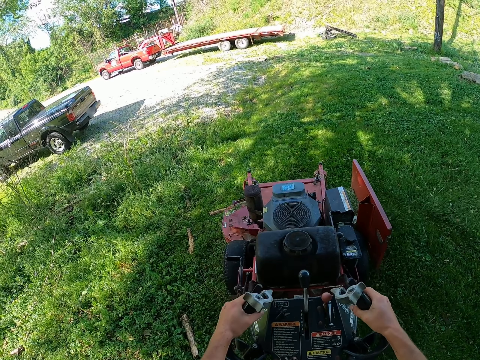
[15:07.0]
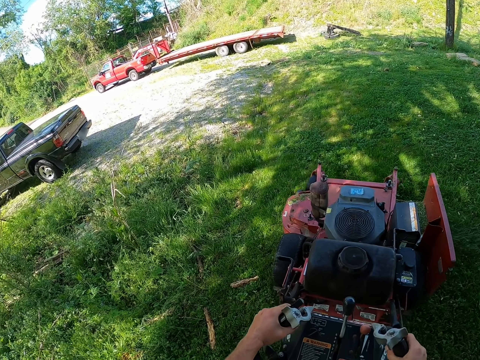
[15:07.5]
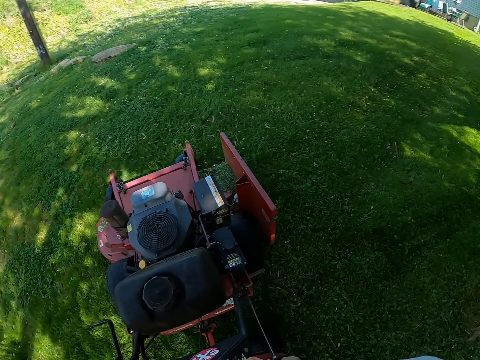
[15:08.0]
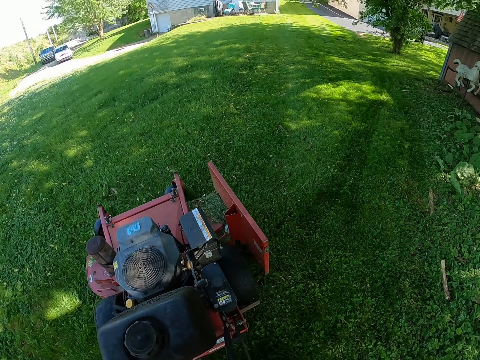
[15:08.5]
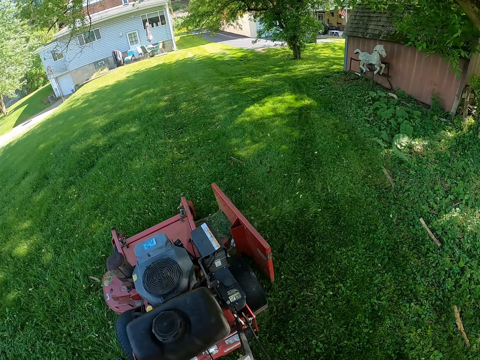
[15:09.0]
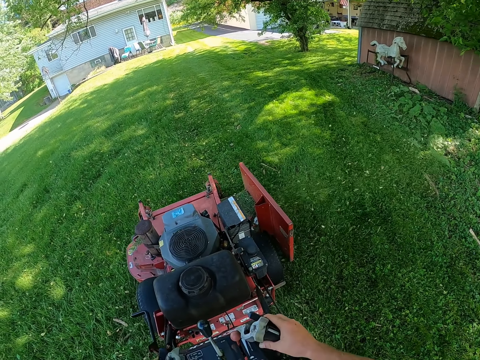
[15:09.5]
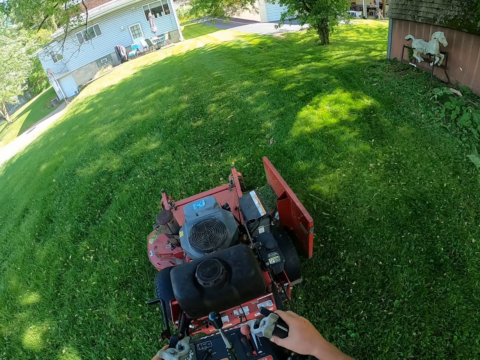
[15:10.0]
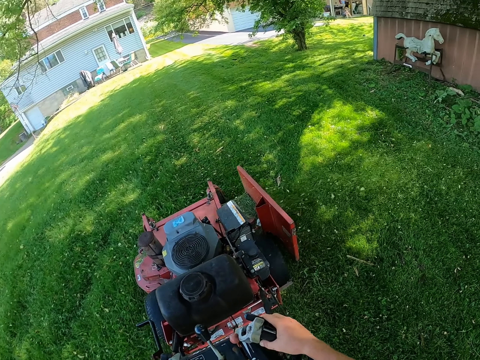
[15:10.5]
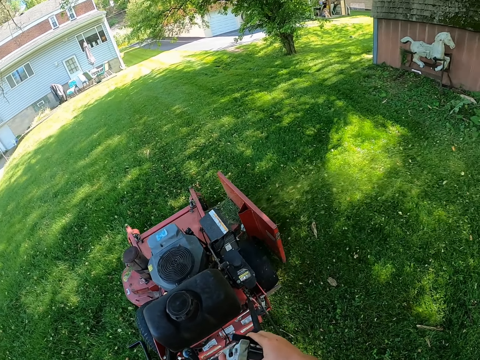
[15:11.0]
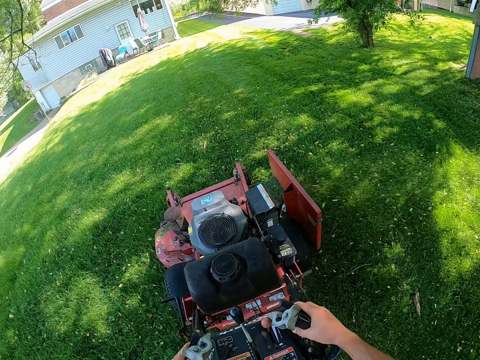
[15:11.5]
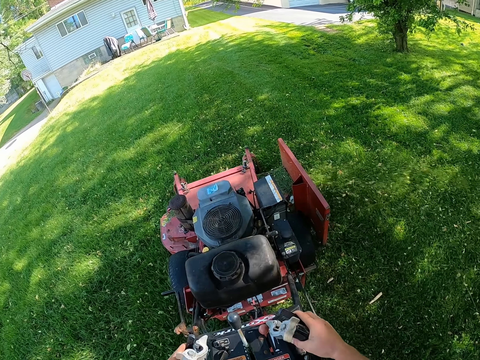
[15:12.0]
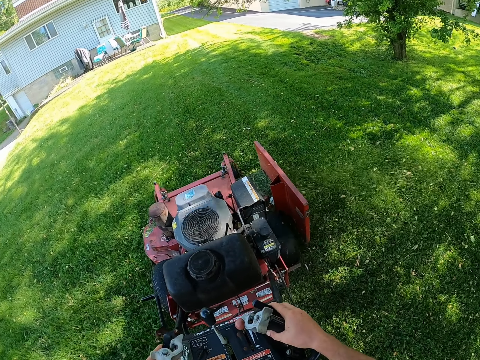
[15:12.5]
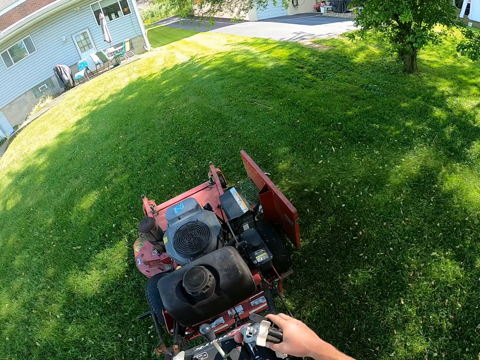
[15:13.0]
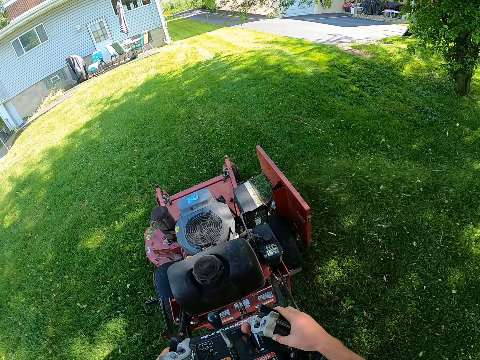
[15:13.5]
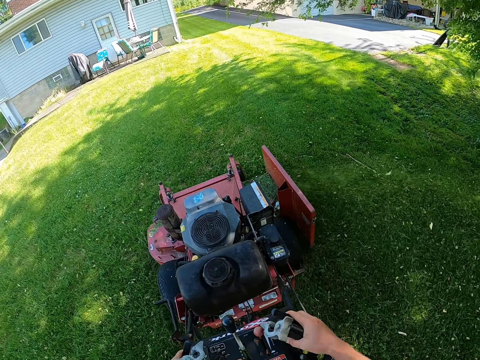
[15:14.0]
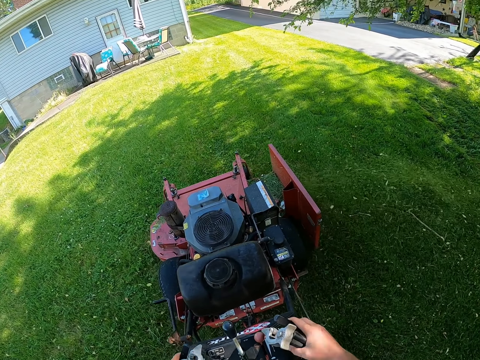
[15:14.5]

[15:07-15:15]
The camera wearer turns around.

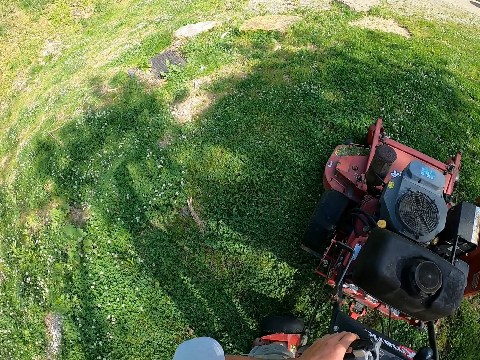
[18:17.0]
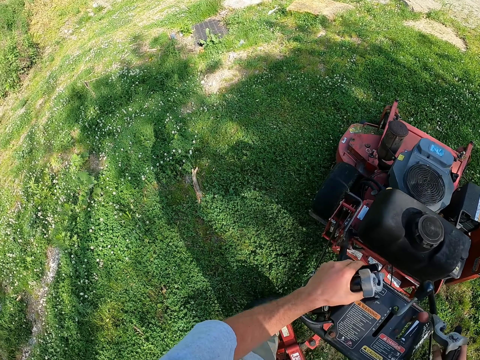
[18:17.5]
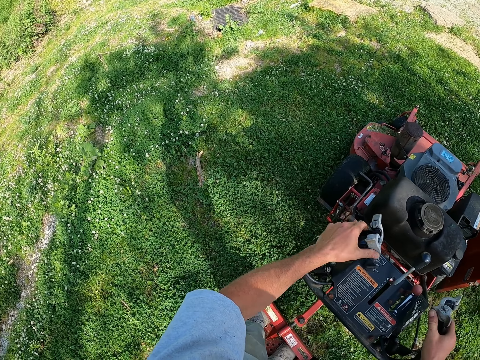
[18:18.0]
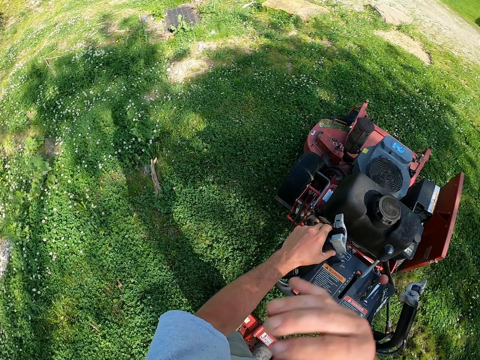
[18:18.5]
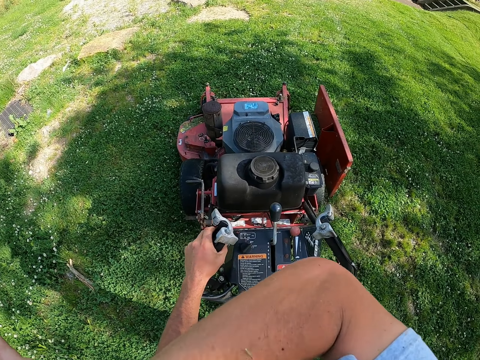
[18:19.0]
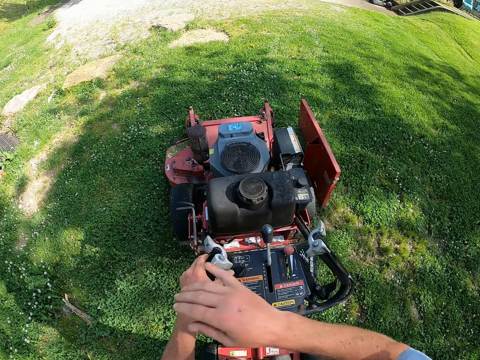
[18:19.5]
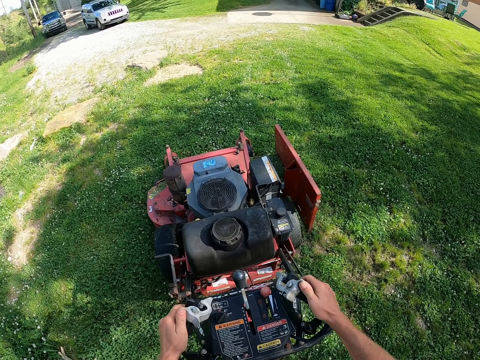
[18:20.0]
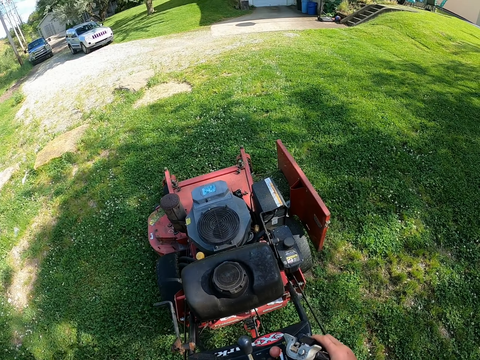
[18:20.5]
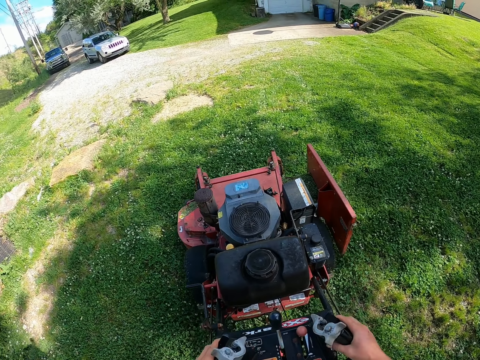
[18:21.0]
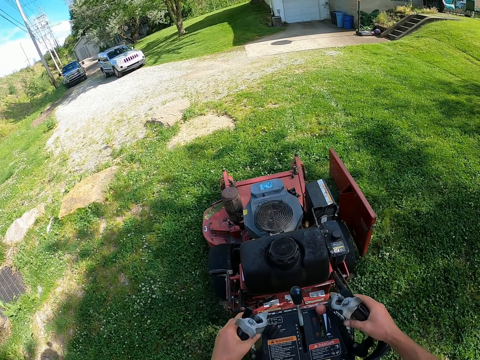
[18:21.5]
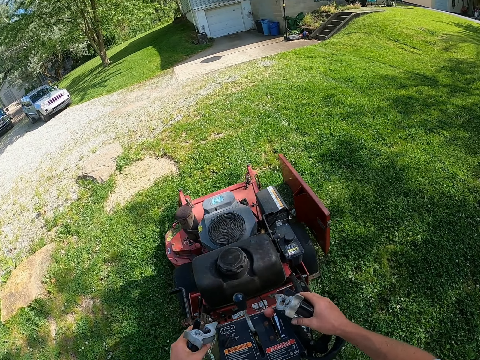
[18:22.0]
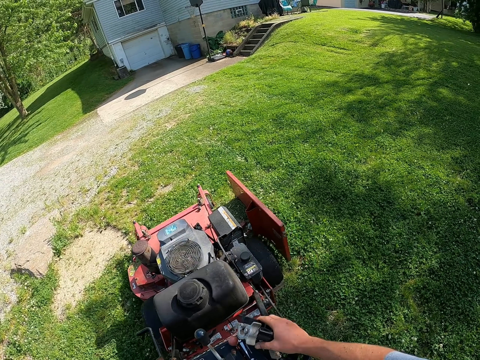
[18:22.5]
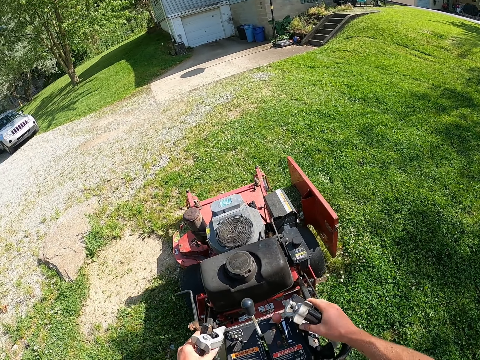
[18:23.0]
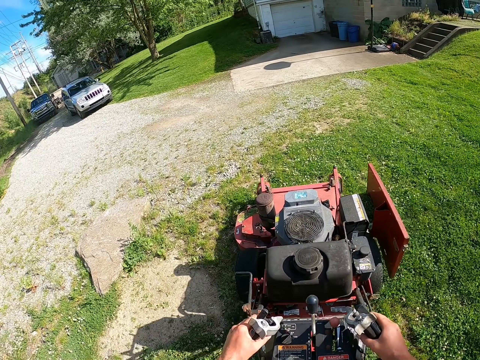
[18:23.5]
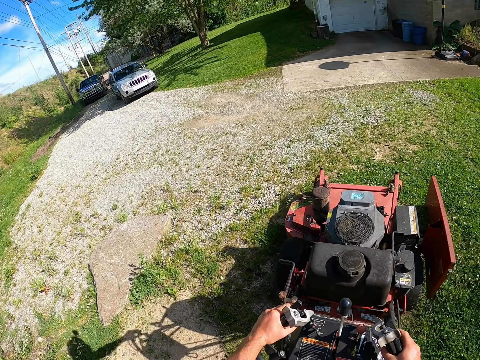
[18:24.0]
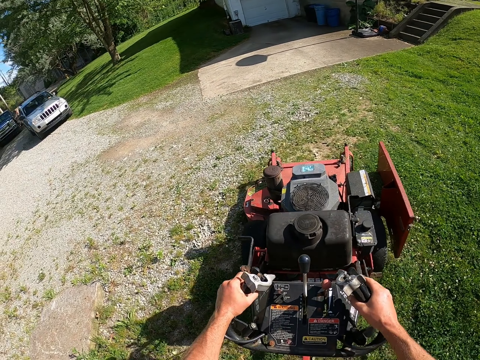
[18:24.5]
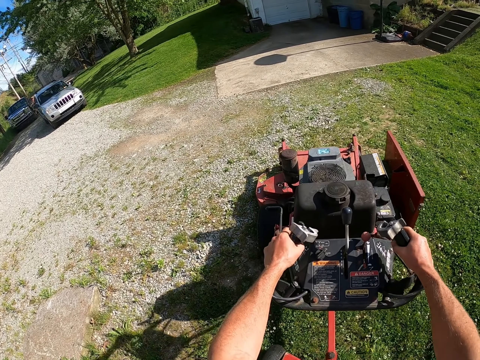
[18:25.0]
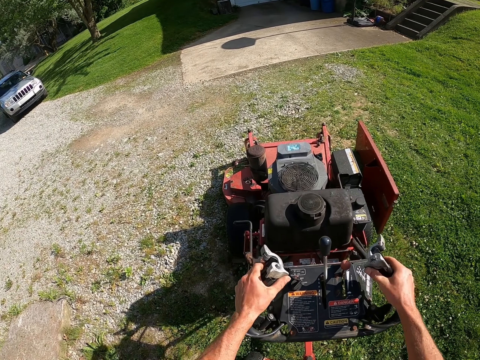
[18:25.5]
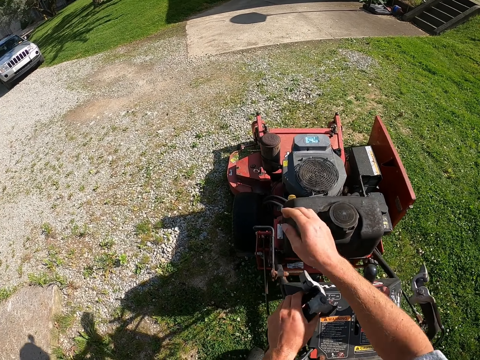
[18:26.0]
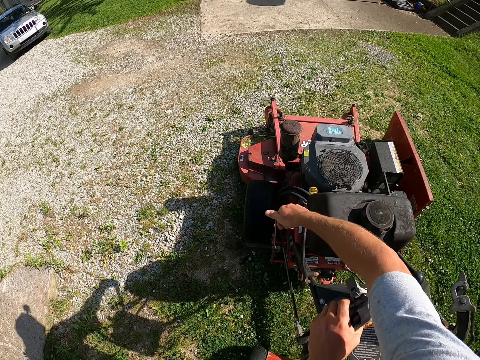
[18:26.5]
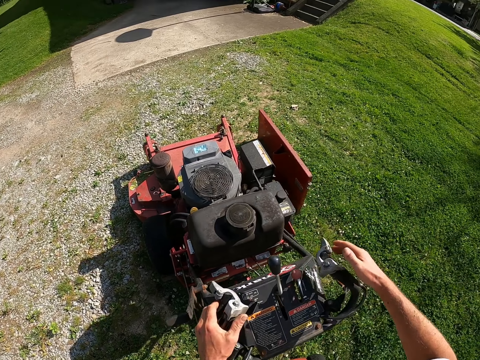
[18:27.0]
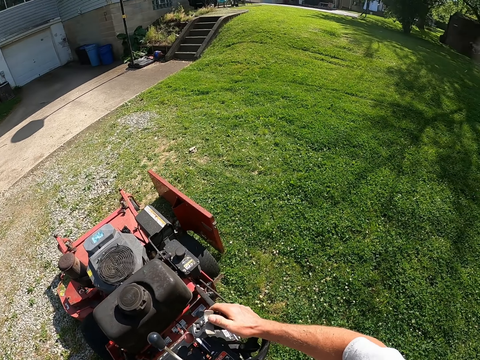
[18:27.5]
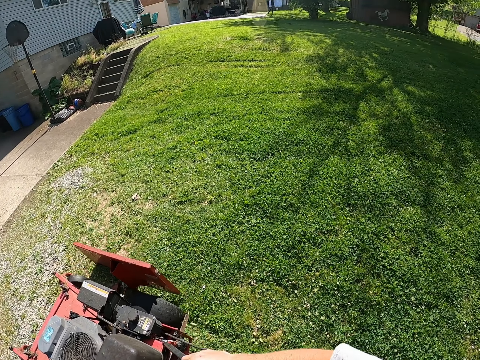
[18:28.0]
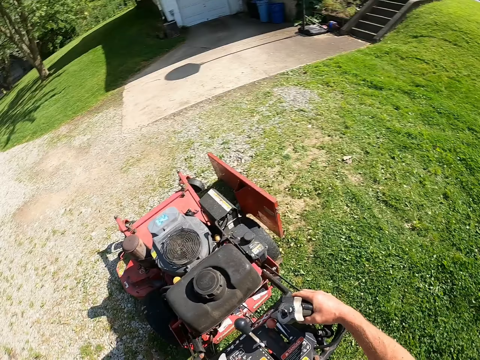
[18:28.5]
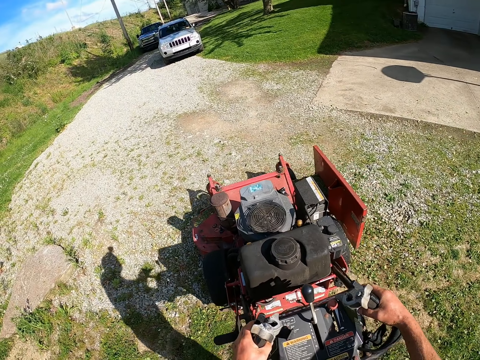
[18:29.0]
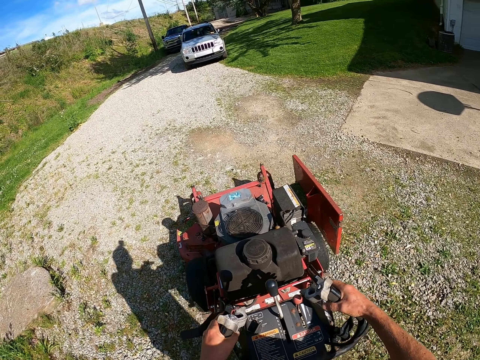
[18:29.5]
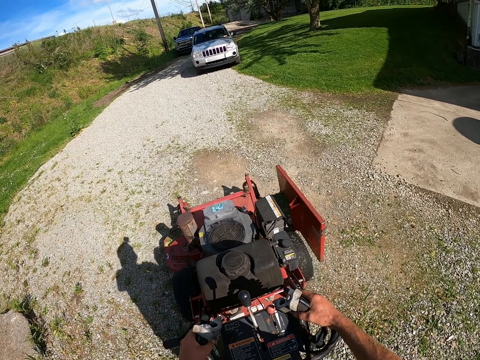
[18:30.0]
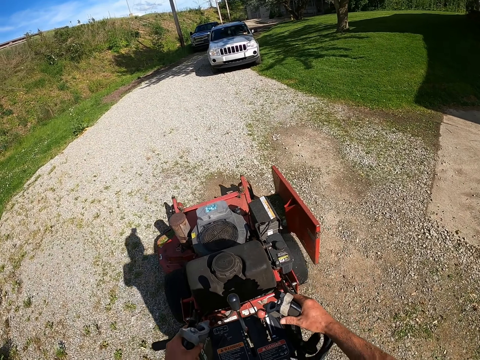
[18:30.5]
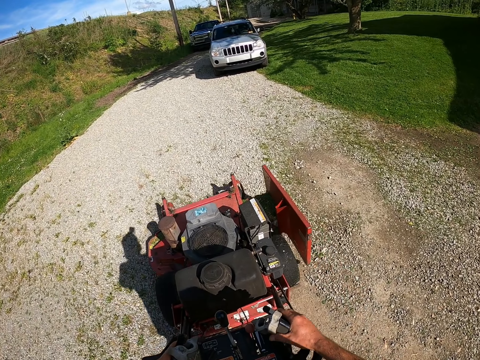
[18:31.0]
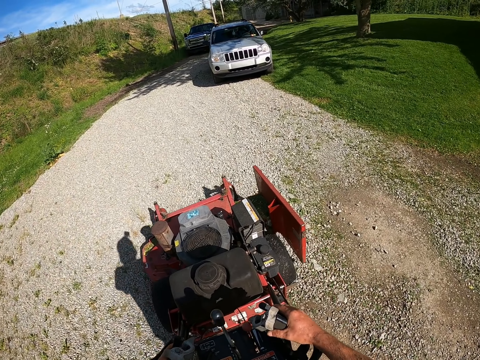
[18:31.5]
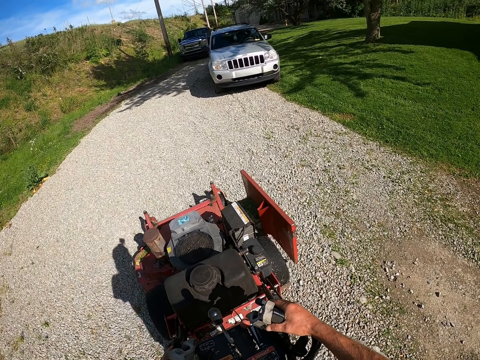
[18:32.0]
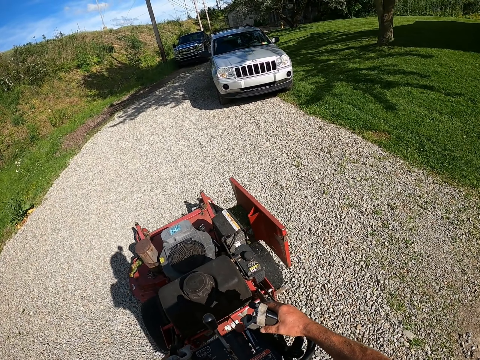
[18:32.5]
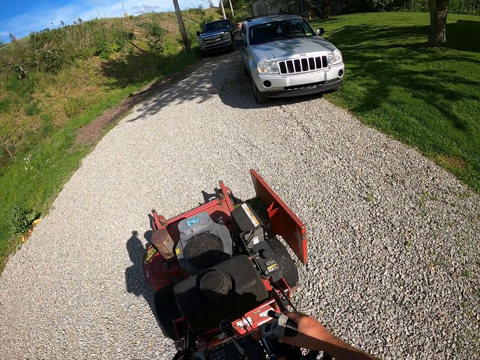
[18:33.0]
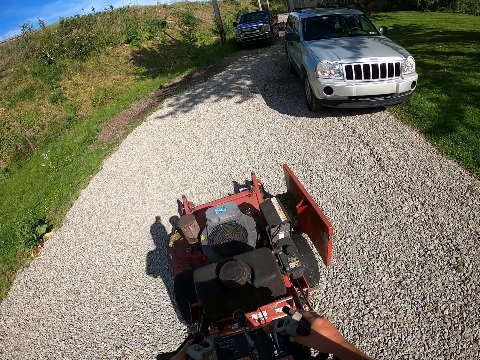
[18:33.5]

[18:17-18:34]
The camera wearer adjusts the lawn mower. They stop the grass cutter. They adjust the lawn mower again. They cut the grass with the lawn mower. They adjust the lawn mower. They stop the grass cutter, touch the grass cutter and push the grass cutter on the road. They drive the lawn mower to the truck.

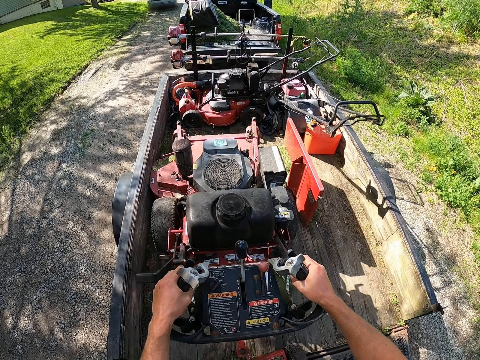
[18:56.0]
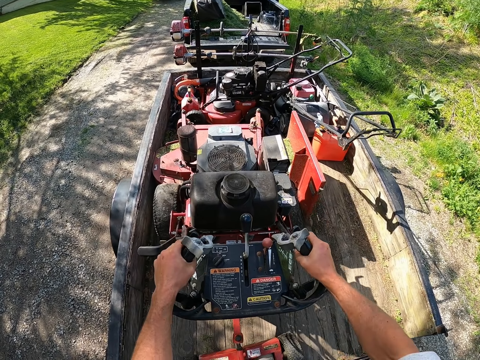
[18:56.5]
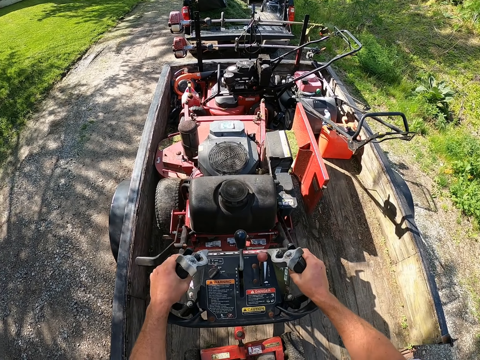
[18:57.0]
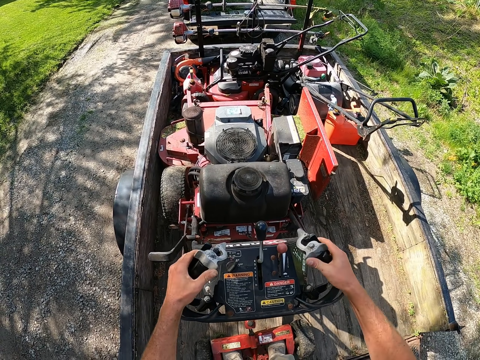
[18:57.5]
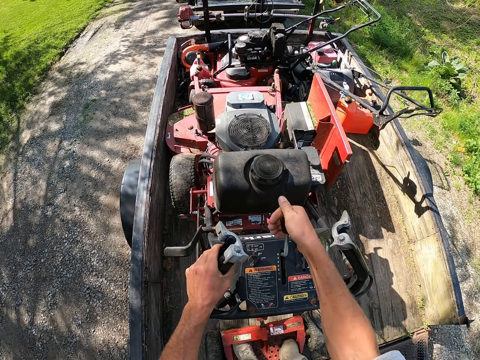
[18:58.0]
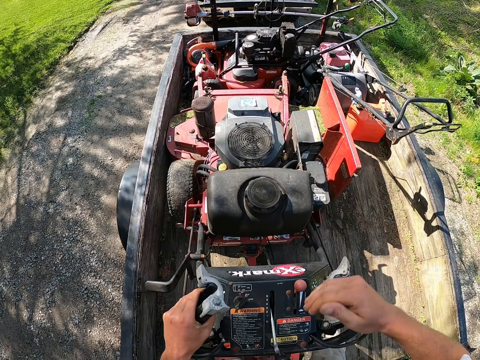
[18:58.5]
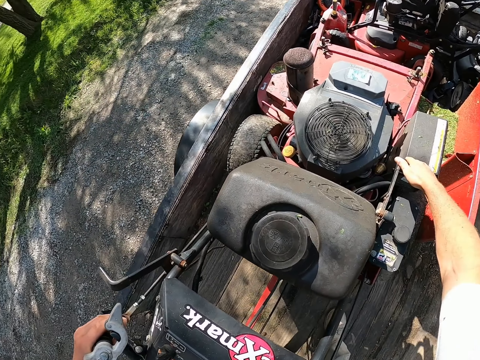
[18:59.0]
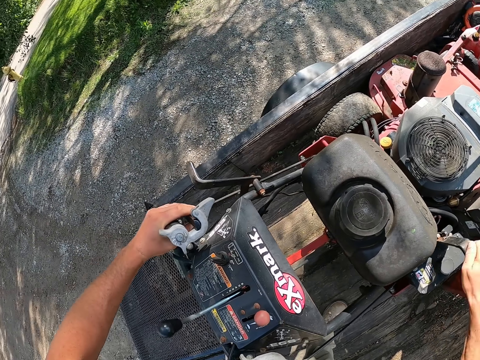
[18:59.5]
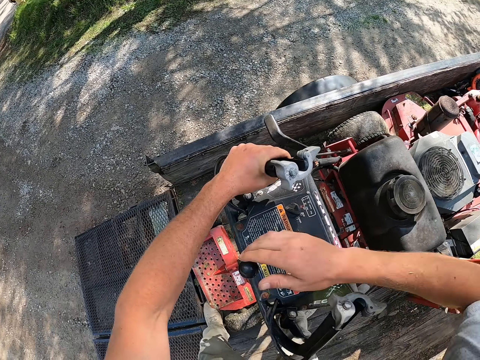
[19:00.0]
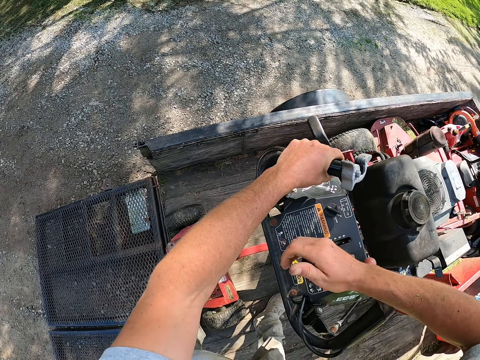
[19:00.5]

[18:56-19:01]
The camera wearer adjusts the lawn mower in the truck. They stop the grass cutter.
